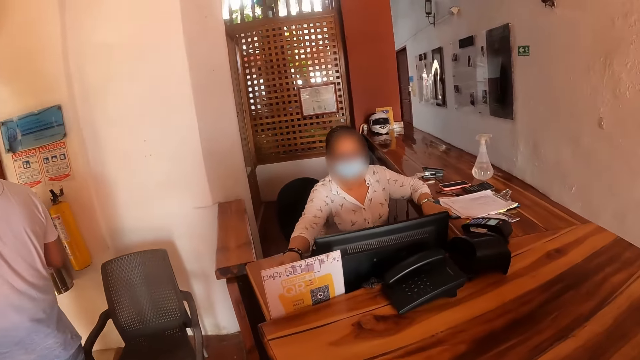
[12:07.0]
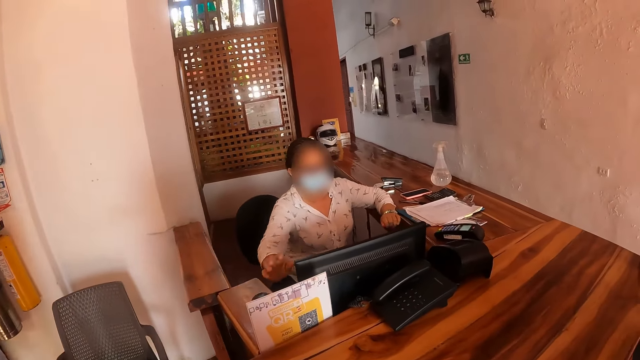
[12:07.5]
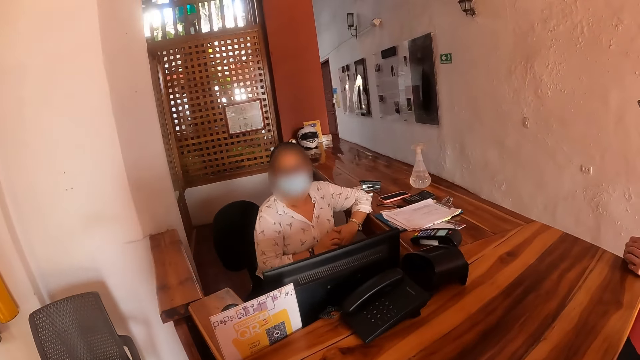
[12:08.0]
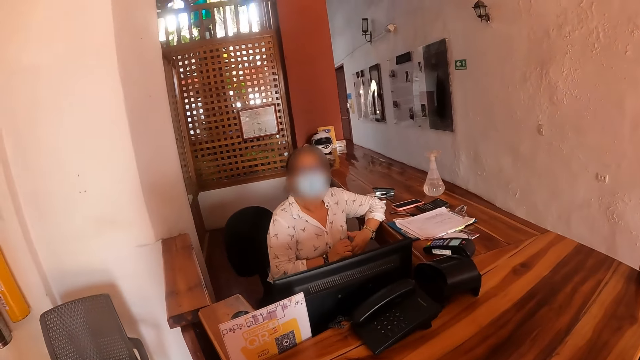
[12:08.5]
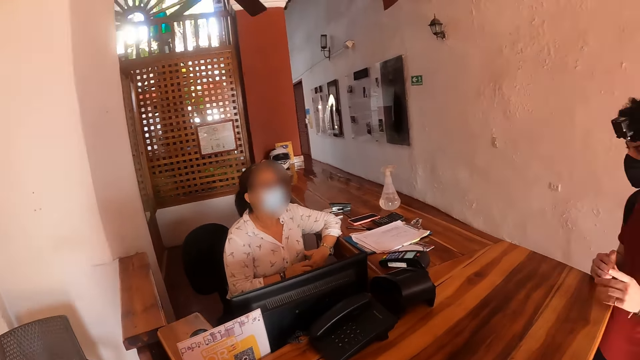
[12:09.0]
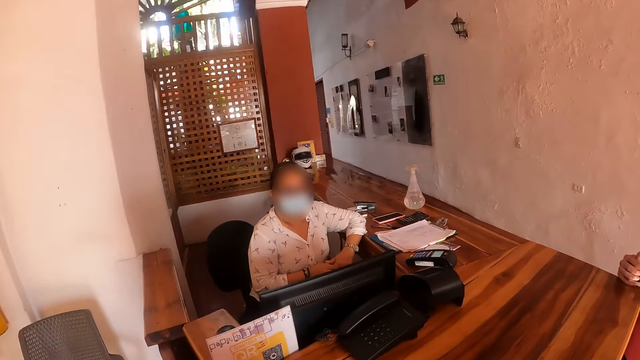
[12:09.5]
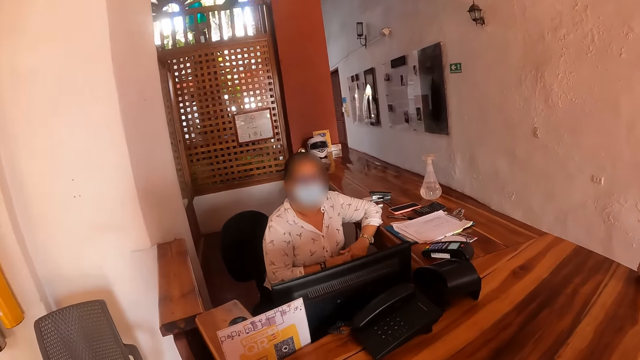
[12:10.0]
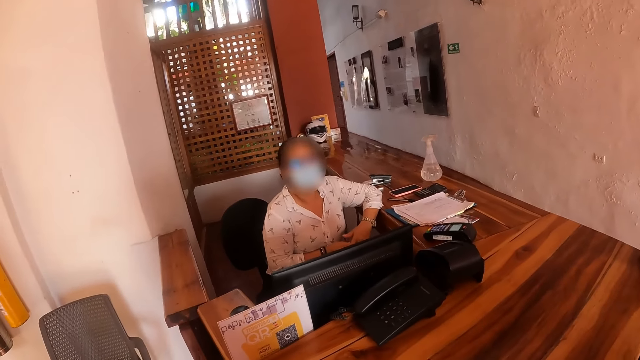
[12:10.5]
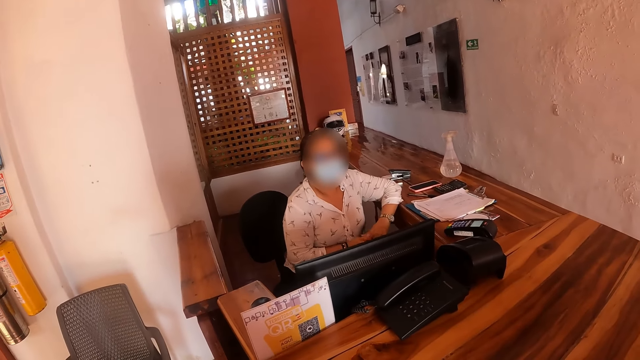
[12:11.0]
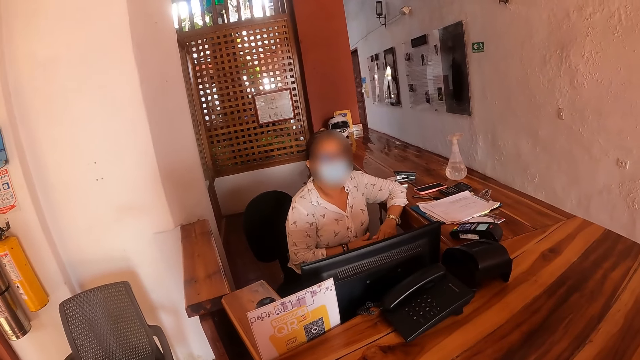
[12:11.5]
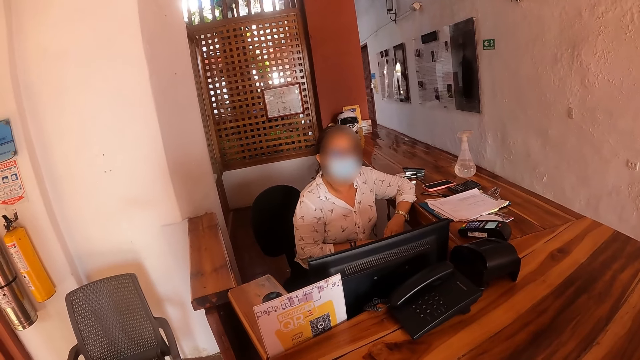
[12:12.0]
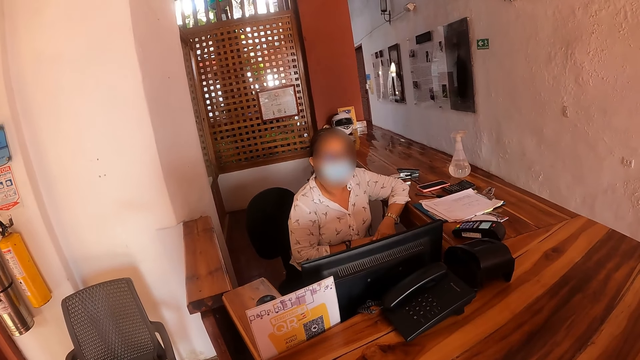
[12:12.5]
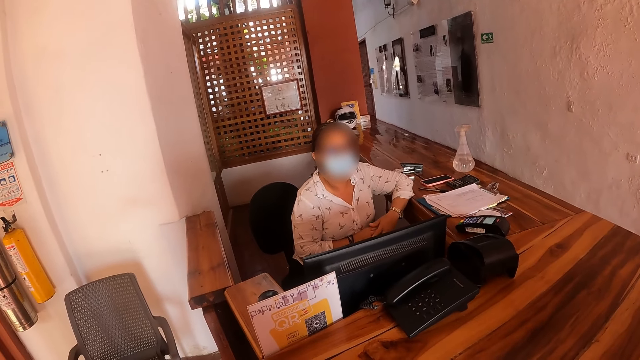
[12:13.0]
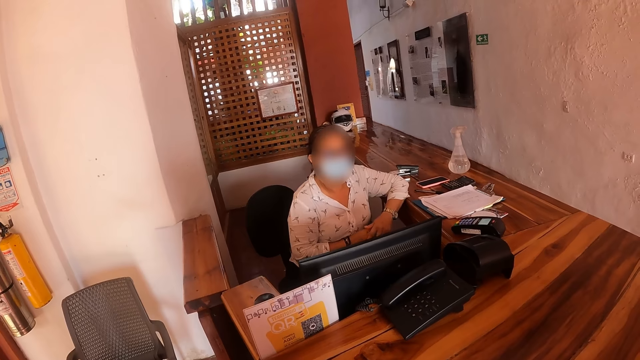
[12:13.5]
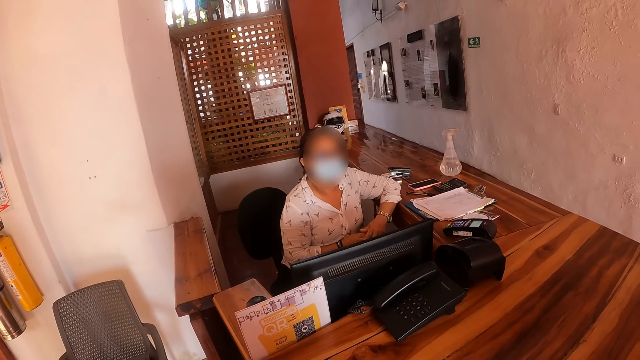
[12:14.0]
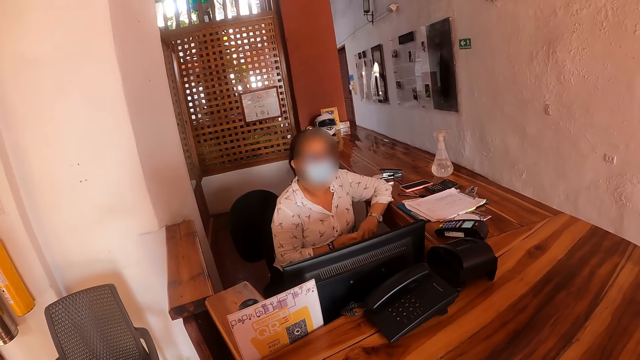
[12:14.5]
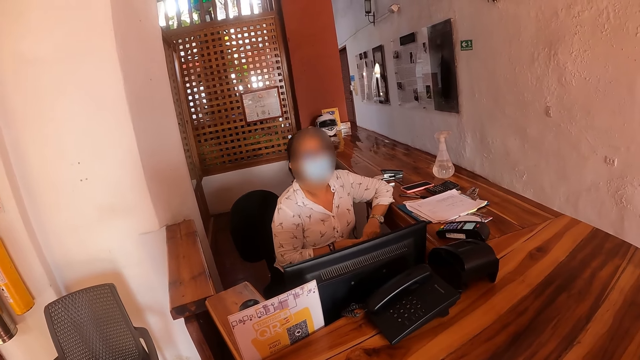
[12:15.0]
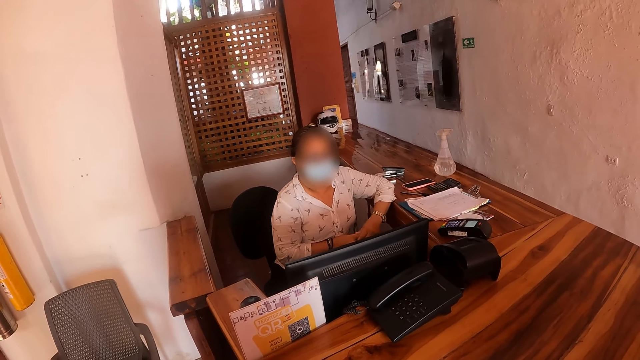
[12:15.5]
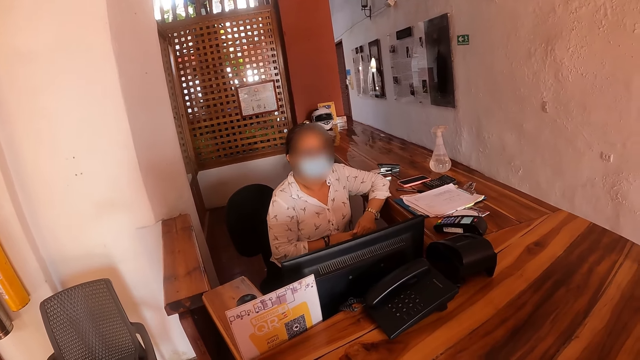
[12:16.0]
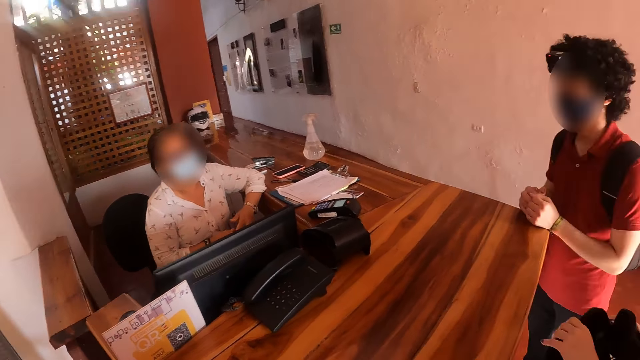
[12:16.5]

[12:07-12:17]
The camera wearer stands on the counter. A receptionist engages with a lady, another lady and a man. A person talks.

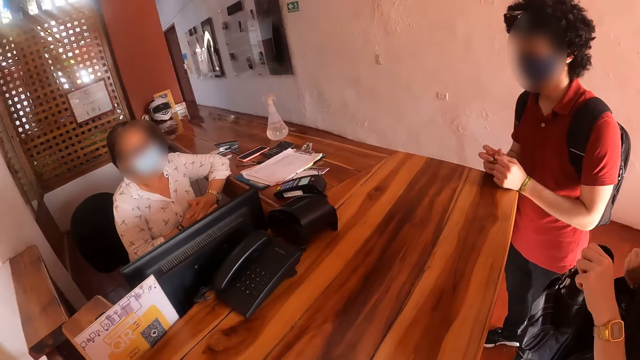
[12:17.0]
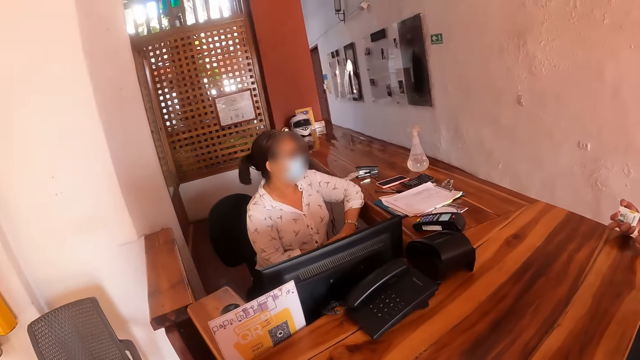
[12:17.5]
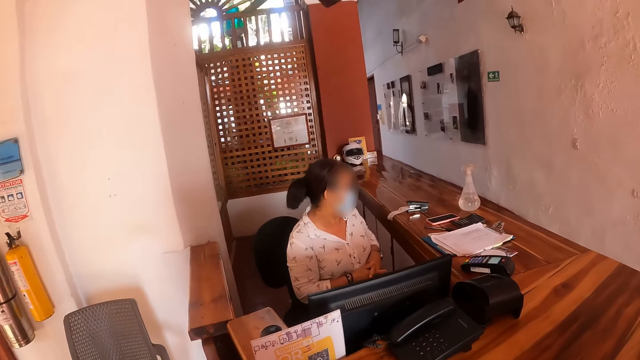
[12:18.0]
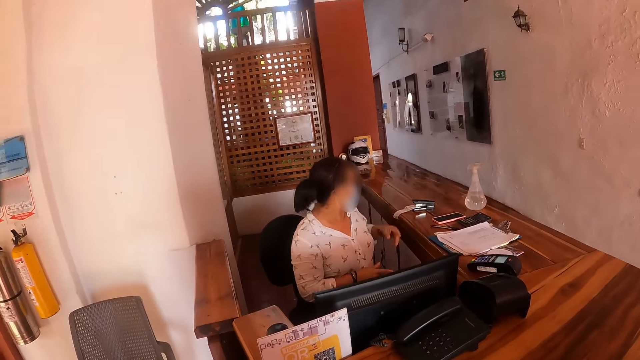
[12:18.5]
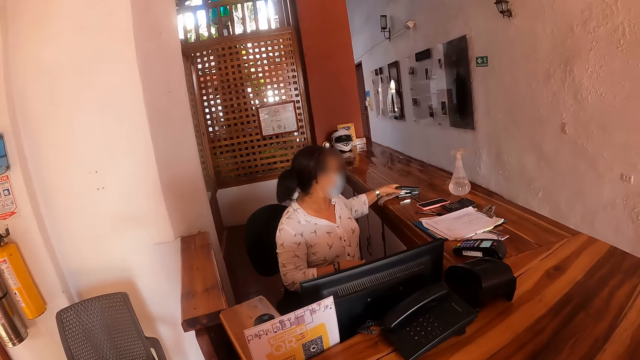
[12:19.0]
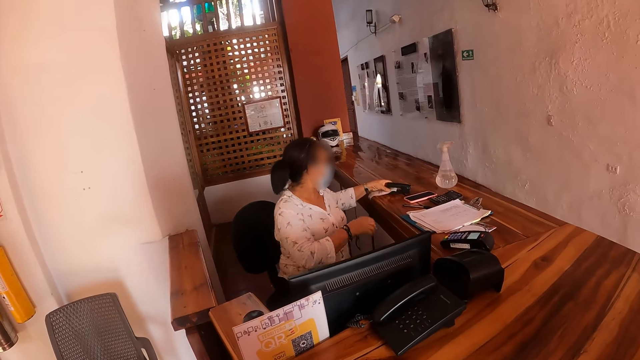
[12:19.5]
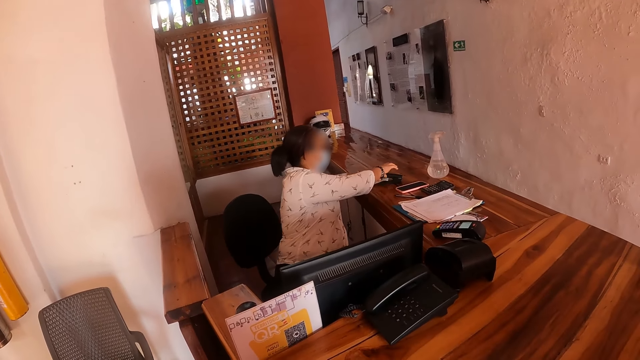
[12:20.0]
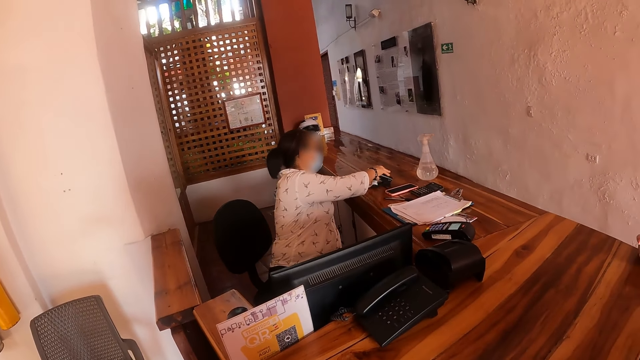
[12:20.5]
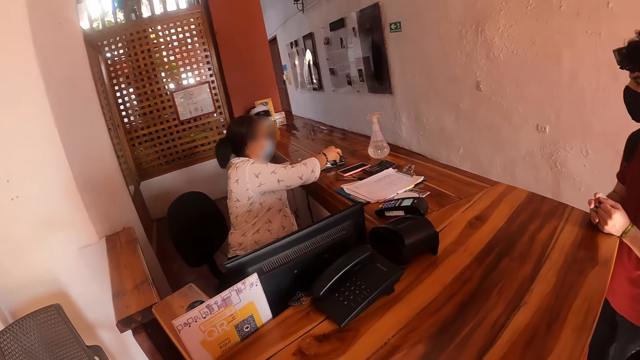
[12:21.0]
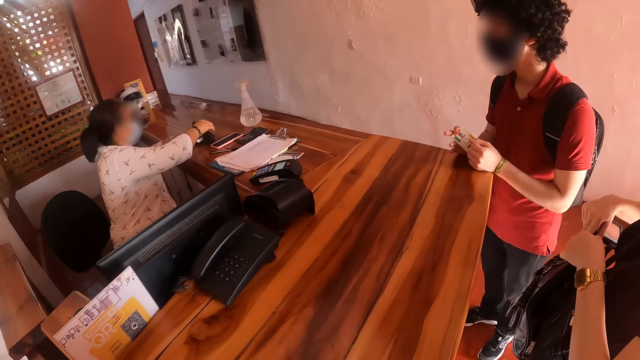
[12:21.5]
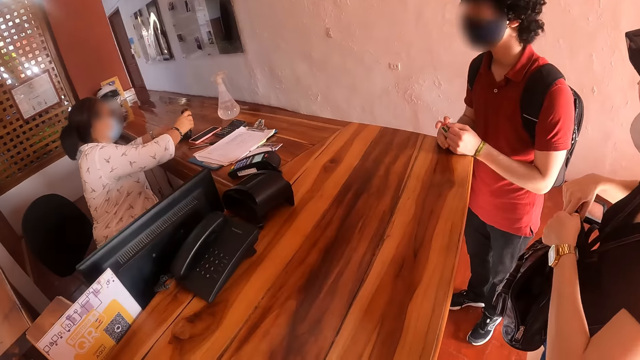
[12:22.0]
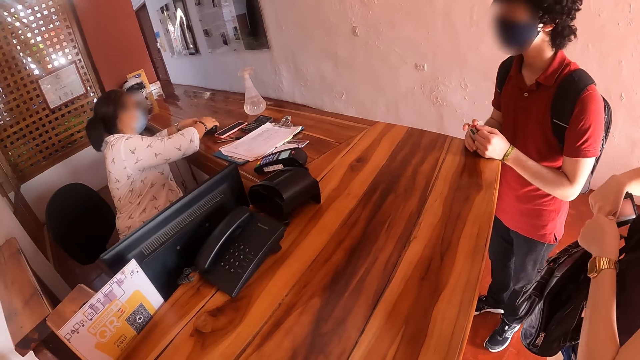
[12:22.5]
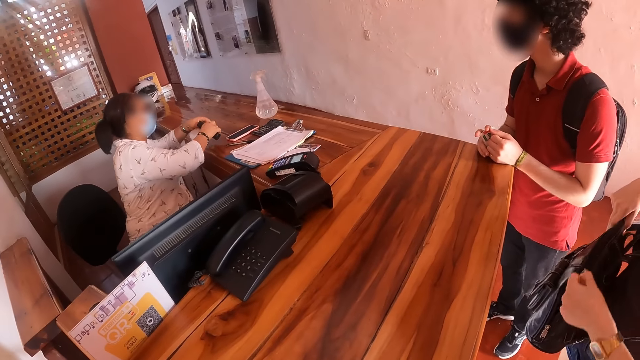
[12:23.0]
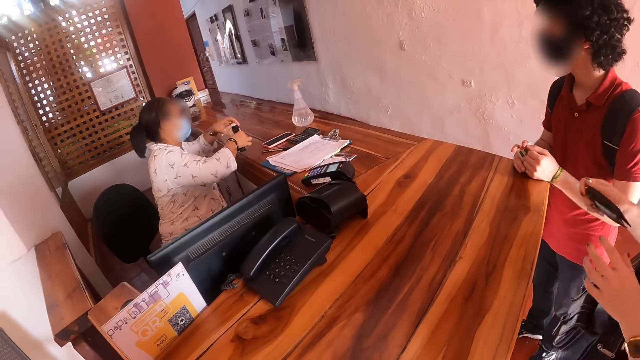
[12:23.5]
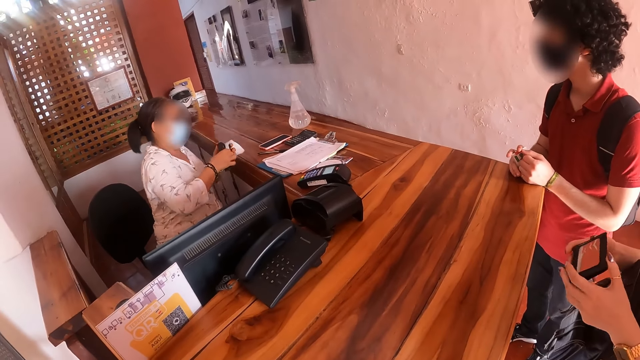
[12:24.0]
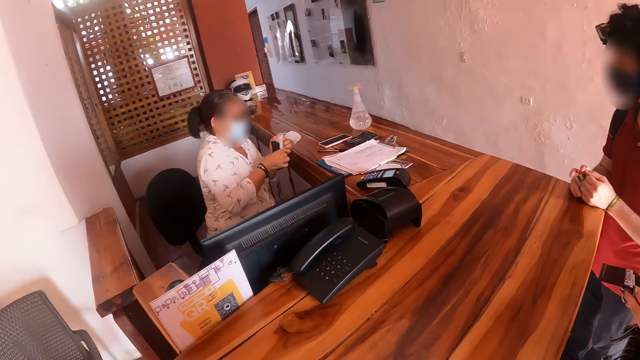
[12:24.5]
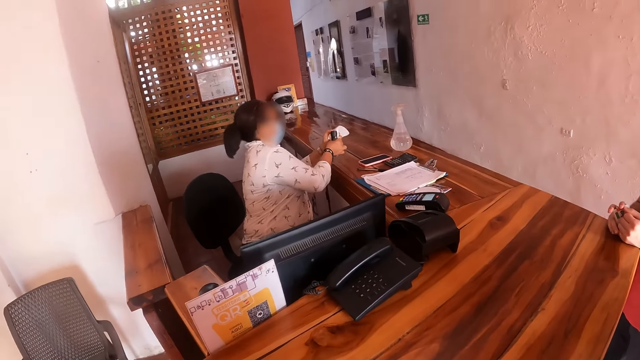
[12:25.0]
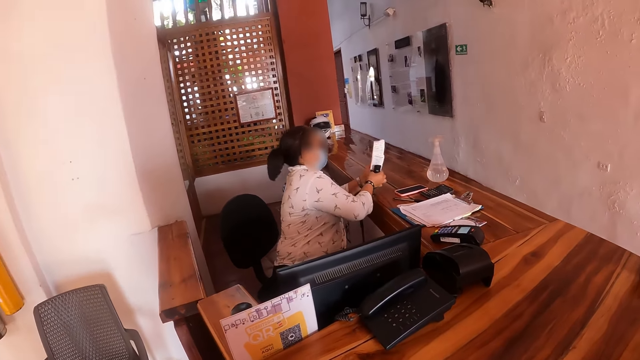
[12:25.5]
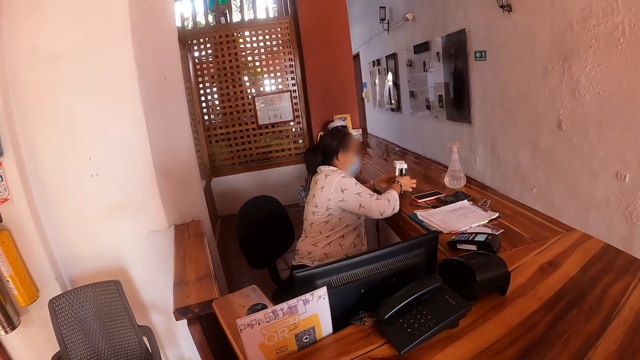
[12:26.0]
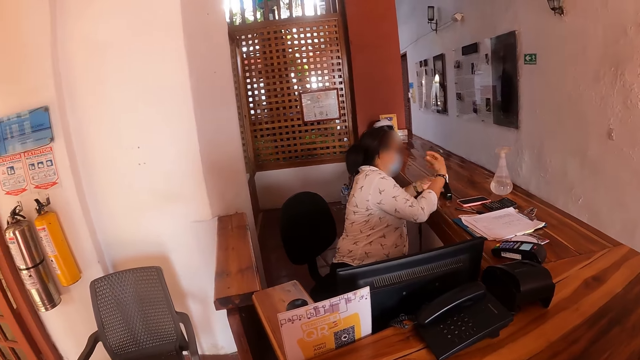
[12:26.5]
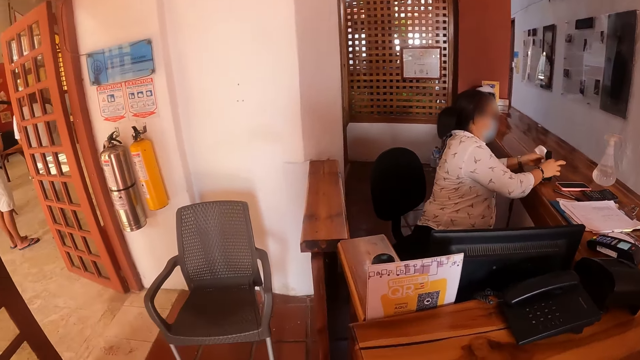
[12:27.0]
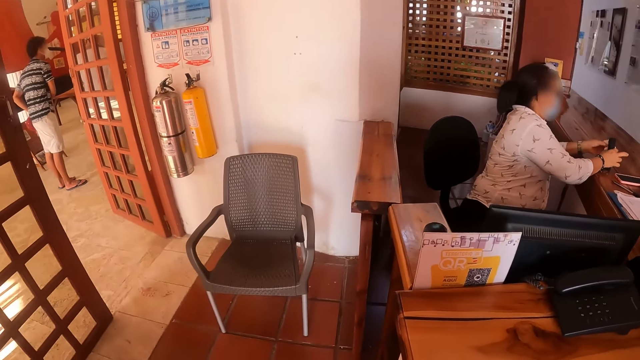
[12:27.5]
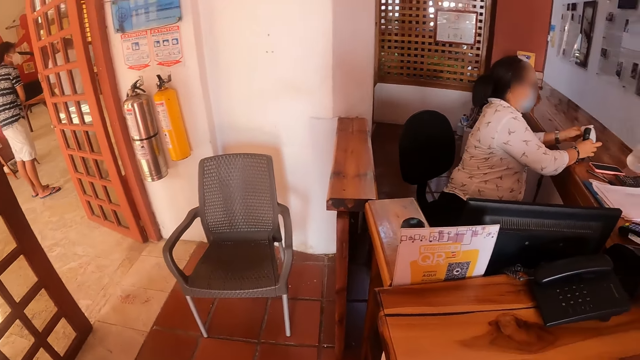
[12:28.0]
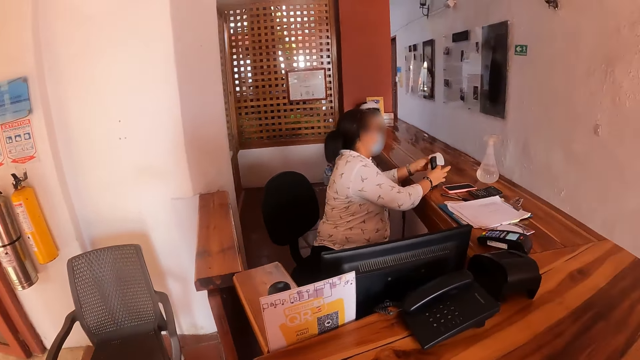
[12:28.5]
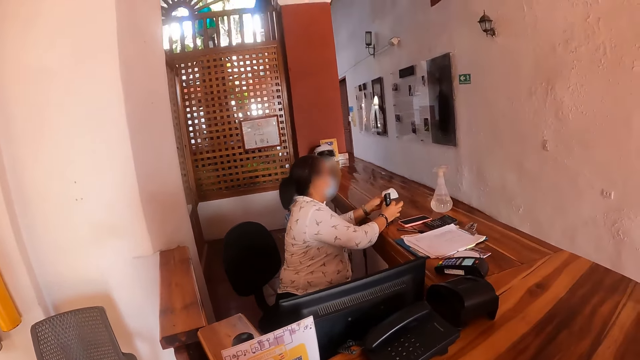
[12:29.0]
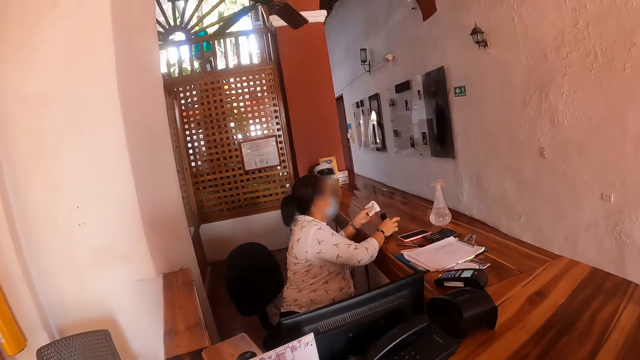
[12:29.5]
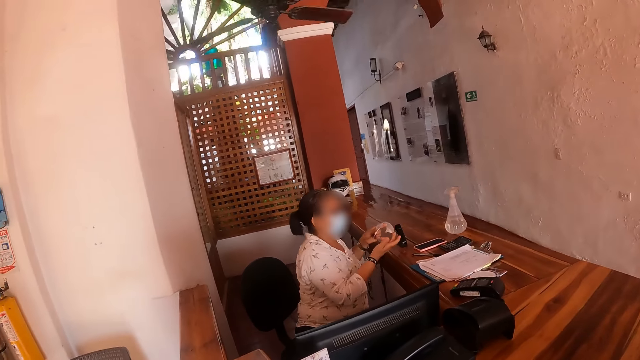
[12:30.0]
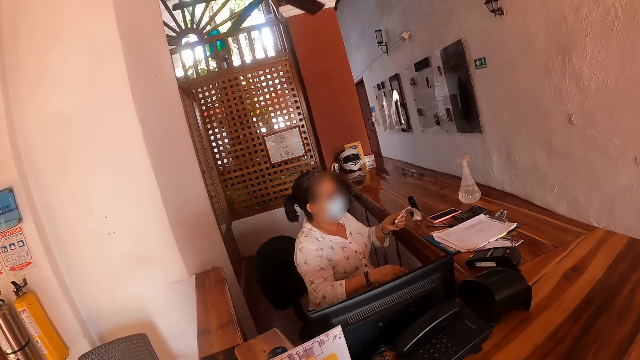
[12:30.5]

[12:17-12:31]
A receptionist picks up paper and a stapler on her counter. A man holds a card on the counter. A lady zips her handbag and opens a purse in her hands. The receptionist staples the paper in her hand with the stapler, drops the stapler on the counter, picks up the stapler and staples the paper in her hand with the stapler. The camera wearer looks around. The receptionist drops the stapler on the counter.
